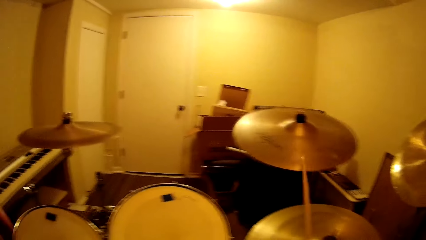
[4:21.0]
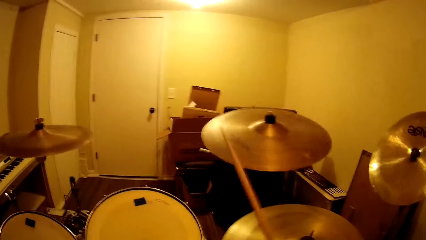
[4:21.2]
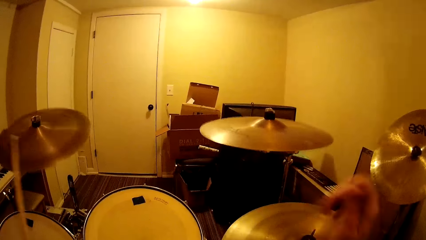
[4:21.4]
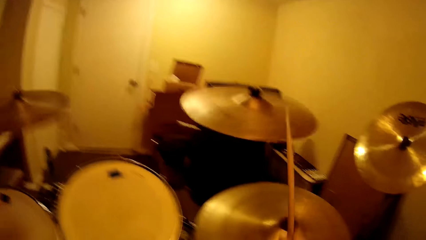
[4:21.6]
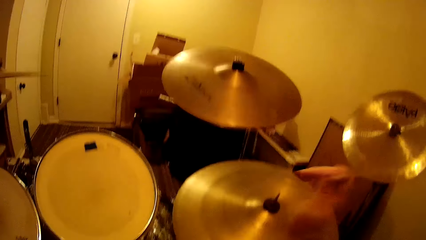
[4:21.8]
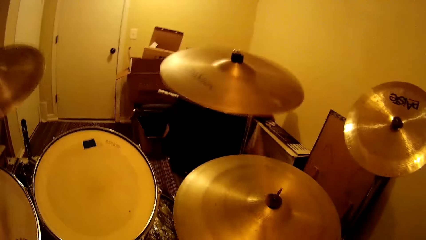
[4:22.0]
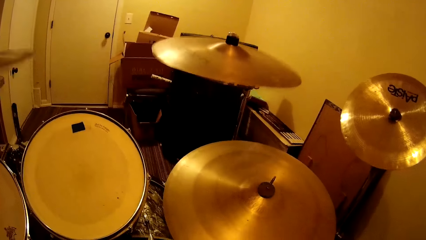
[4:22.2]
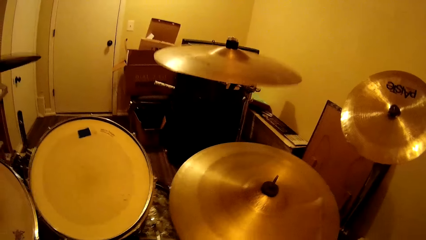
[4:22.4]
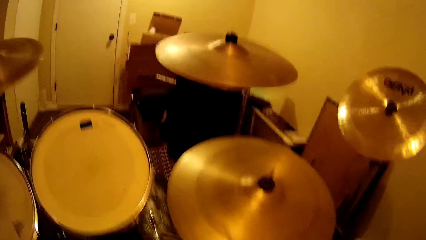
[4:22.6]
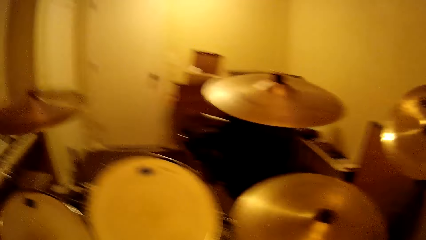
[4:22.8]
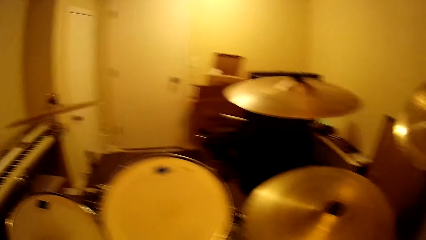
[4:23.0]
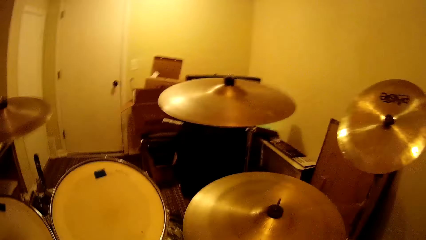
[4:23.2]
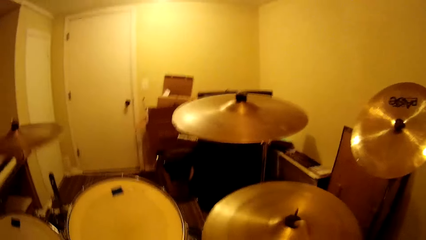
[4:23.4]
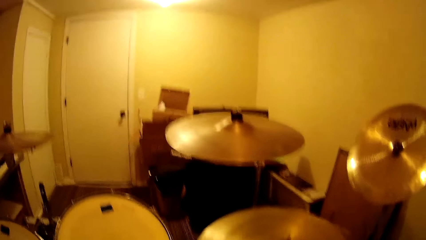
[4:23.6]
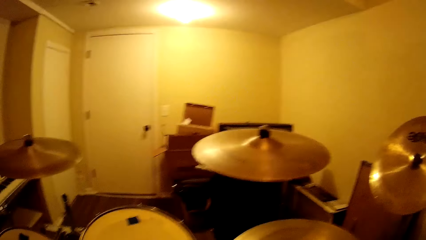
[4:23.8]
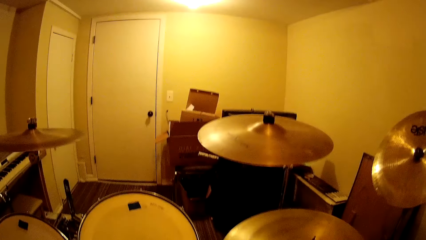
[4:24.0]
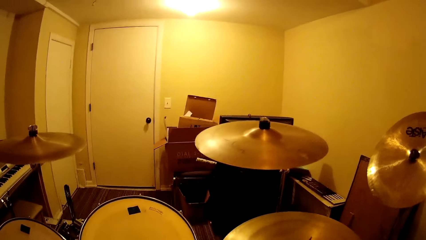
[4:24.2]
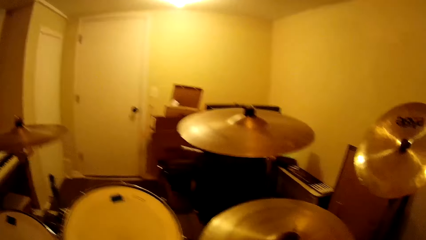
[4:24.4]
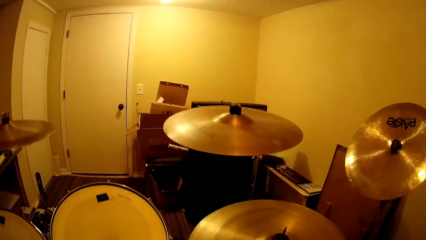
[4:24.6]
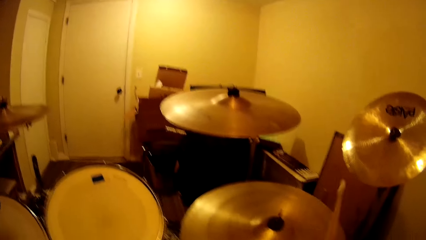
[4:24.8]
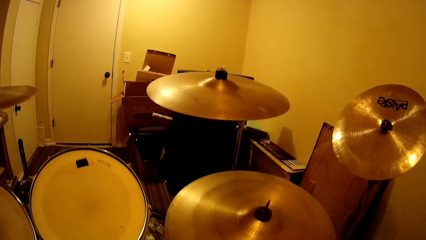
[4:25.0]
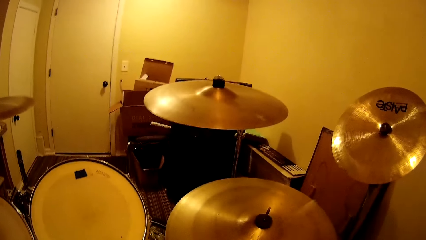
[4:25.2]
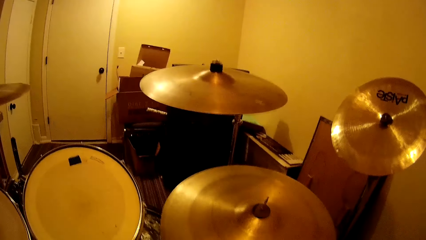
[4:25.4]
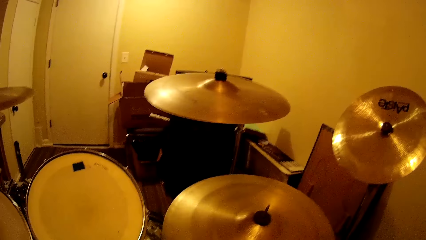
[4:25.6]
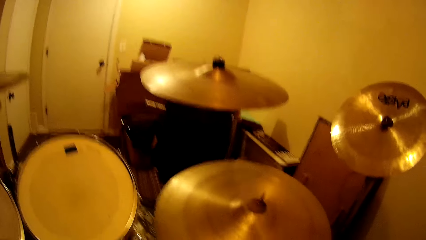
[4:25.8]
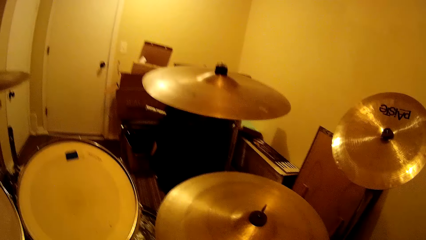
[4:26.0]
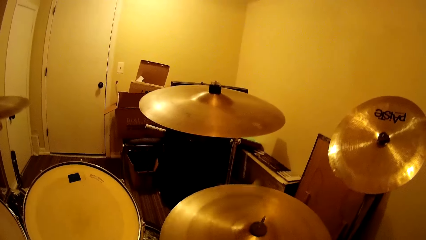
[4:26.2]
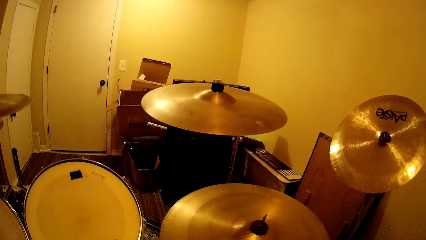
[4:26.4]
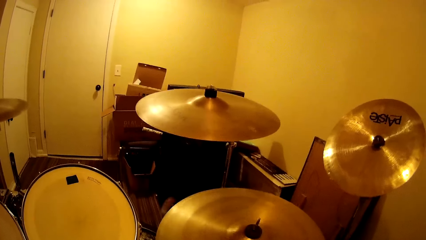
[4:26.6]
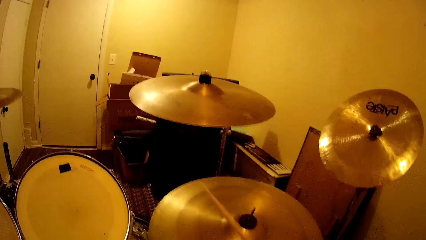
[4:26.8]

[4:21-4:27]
The camera wearer plays the drum.

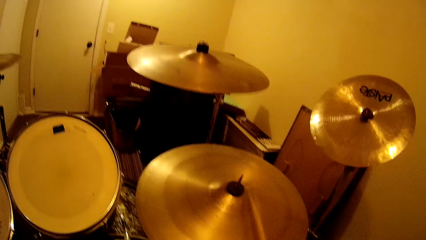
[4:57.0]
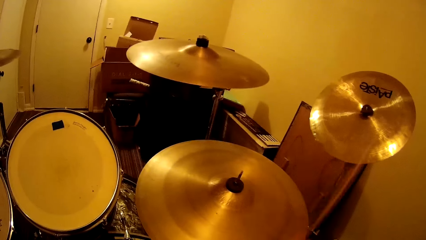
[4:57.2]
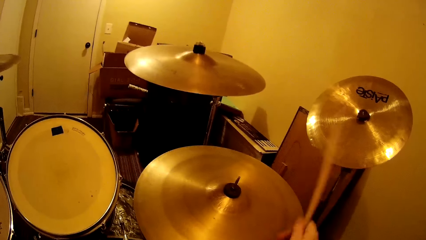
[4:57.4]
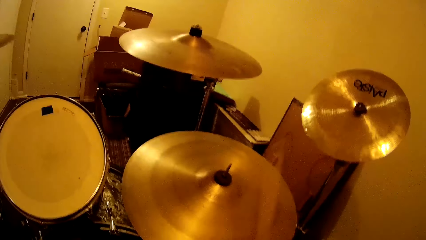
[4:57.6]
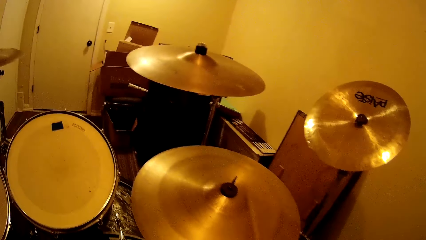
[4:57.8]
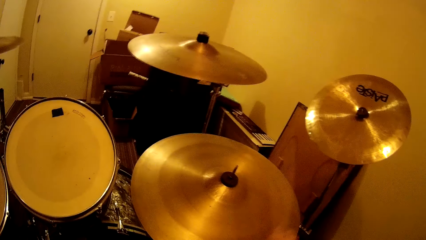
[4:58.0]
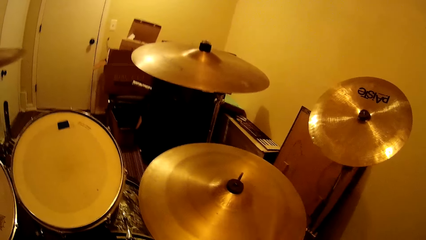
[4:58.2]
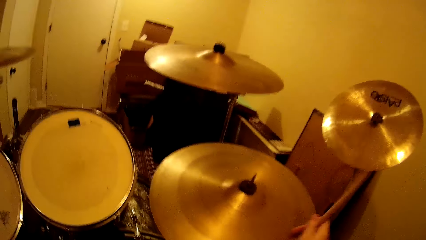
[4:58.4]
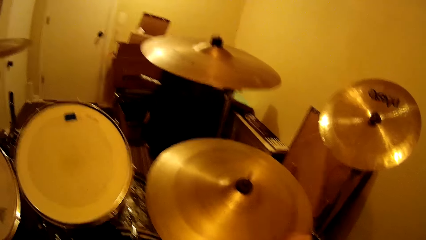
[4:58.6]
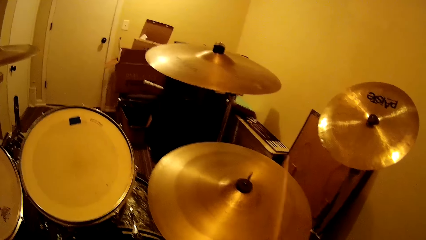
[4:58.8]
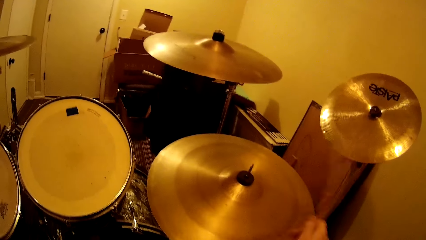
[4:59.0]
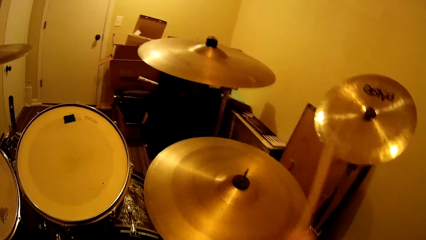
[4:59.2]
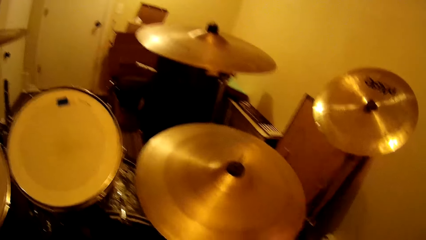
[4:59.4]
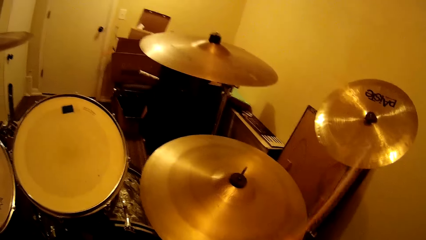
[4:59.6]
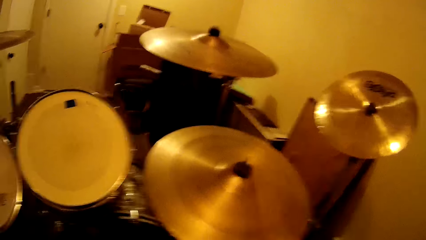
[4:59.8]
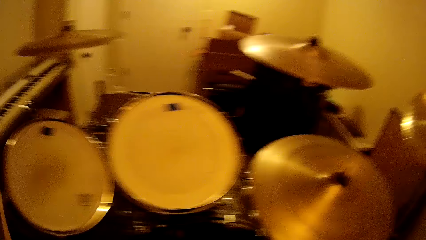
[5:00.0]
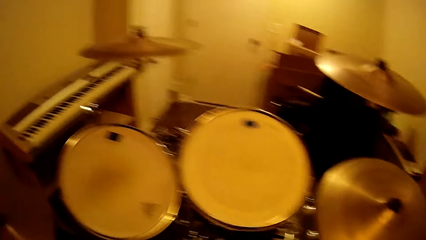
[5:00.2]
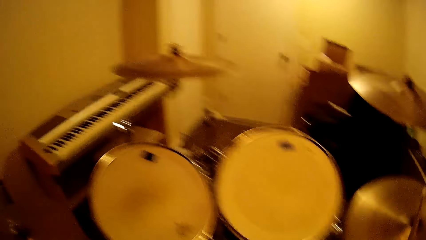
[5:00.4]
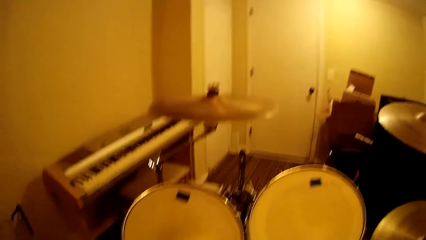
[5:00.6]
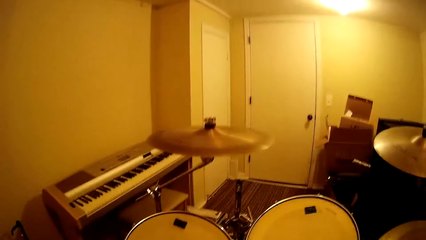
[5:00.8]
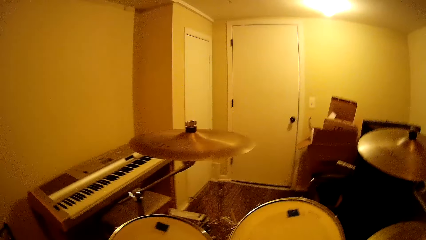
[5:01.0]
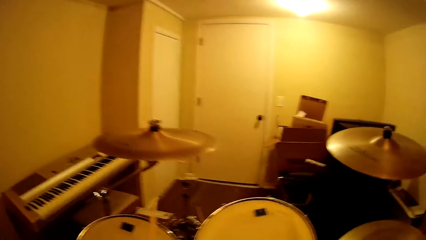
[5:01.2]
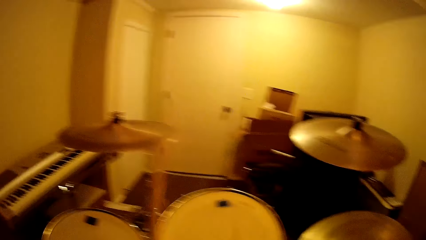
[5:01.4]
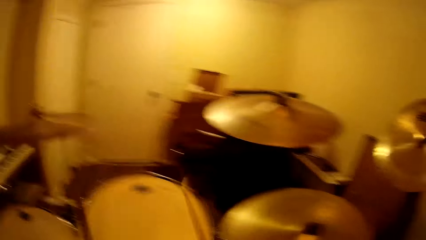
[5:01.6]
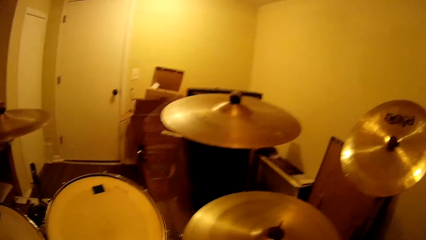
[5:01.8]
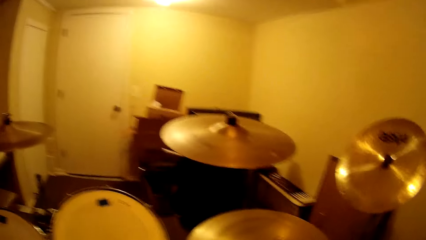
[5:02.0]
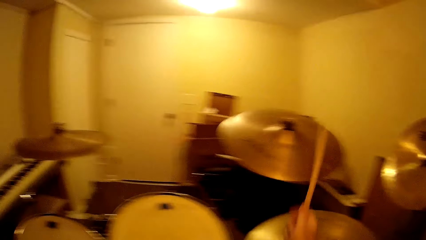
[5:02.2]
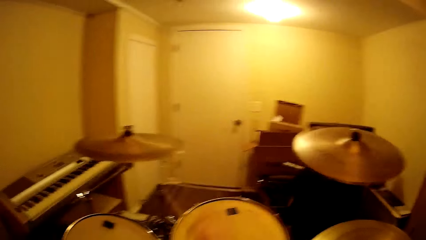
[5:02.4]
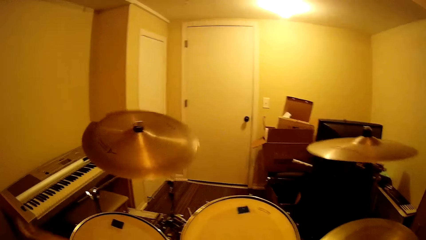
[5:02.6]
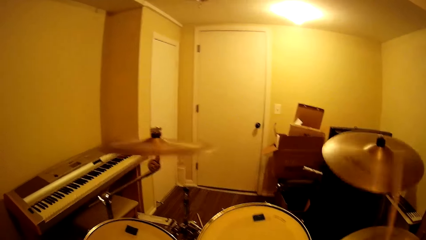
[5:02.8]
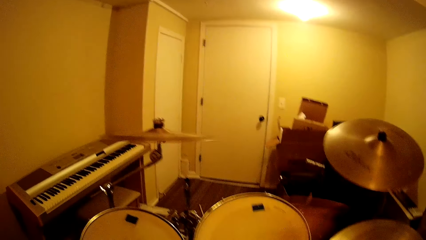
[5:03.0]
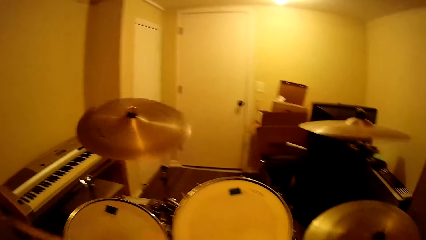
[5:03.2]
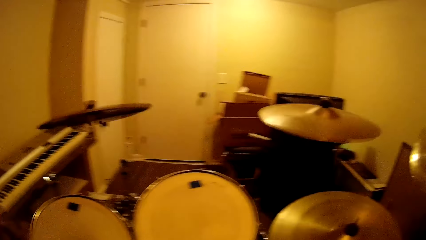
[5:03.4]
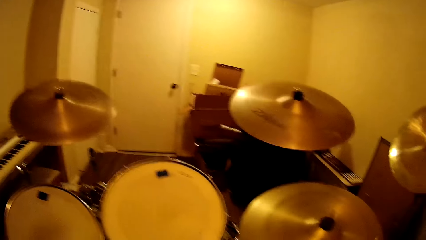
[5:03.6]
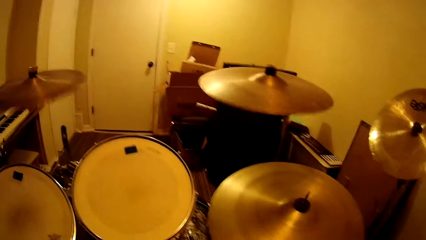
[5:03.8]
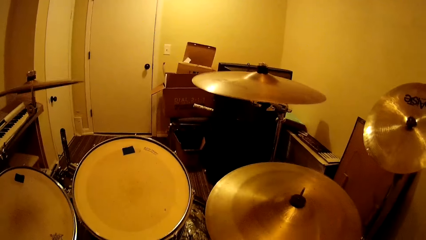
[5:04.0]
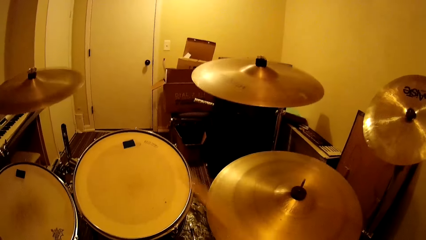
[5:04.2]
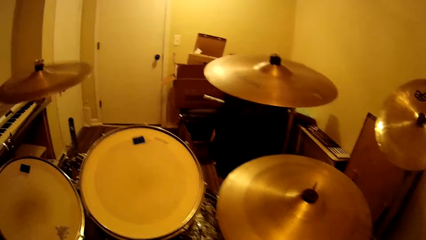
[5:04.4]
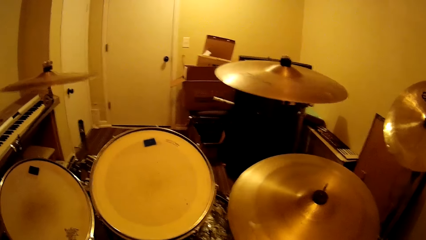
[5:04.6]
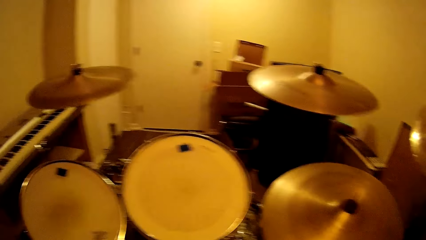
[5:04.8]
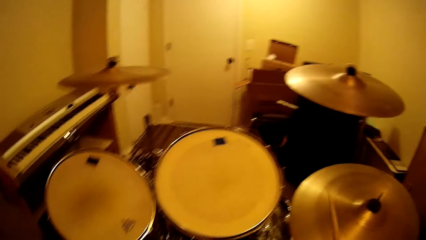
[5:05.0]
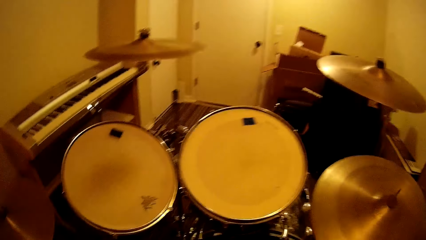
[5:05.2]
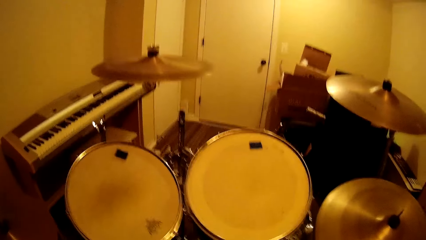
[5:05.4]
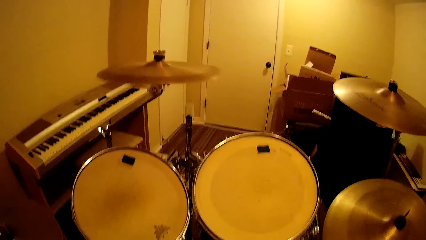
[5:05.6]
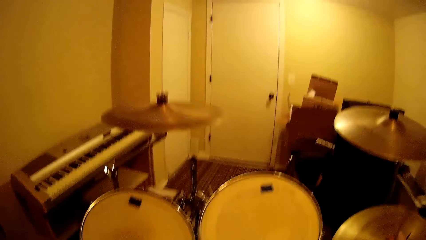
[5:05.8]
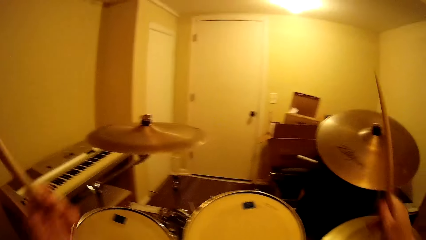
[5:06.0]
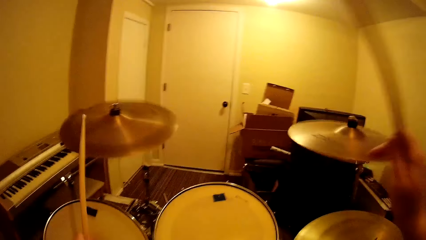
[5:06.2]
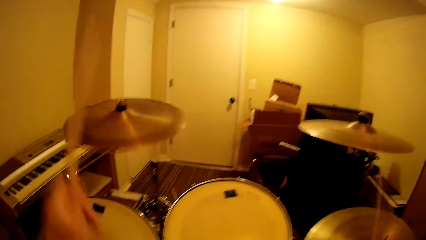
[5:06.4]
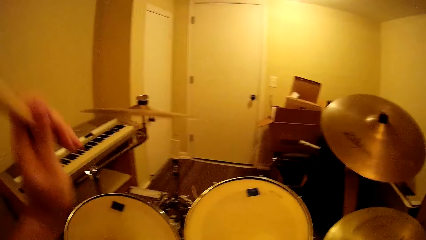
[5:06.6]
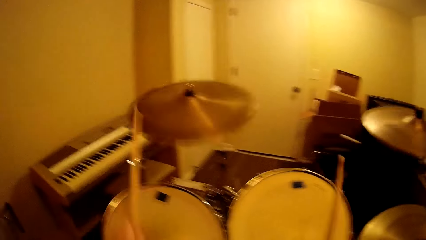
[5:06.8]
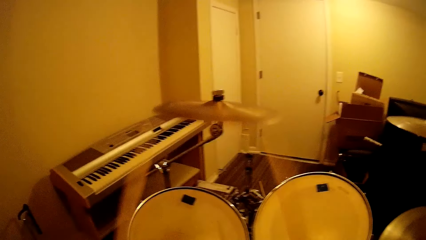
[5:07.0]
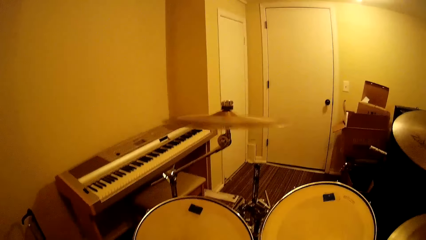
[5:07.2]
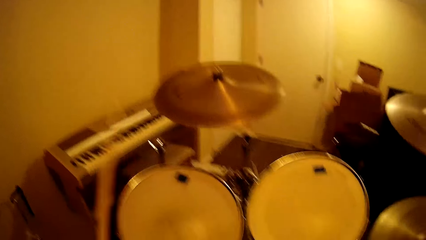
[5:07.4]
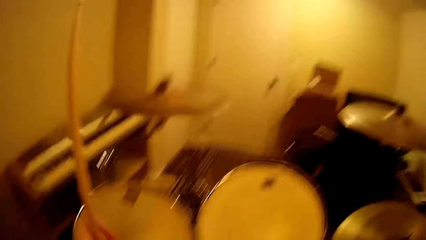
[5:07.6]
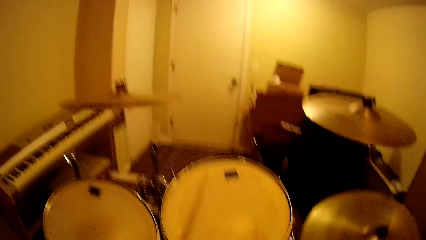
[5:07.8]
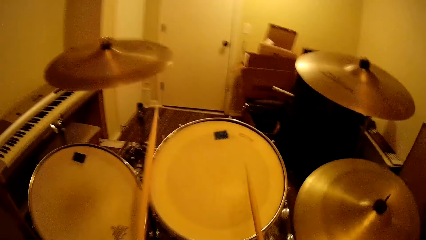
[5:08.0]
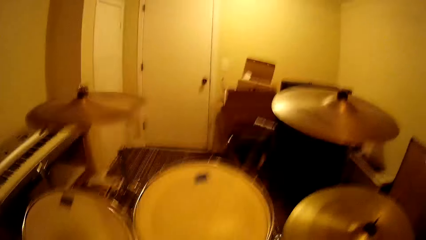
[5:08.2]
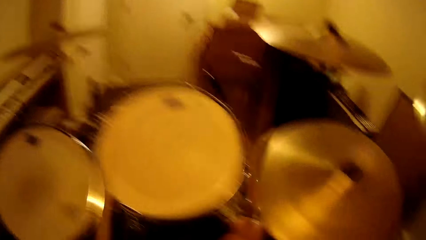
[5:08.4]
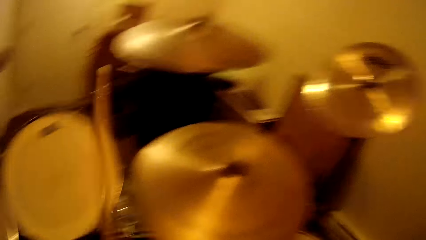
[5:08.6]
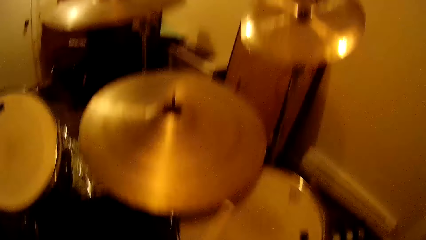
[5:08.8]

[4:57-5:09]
The camera wearer plays the drum. They play the drum repeatedly.
